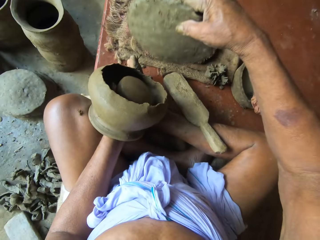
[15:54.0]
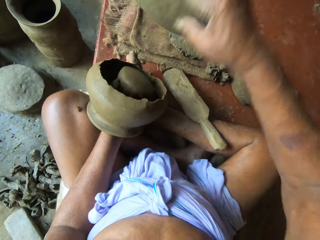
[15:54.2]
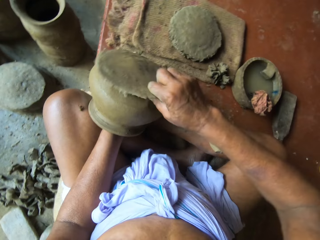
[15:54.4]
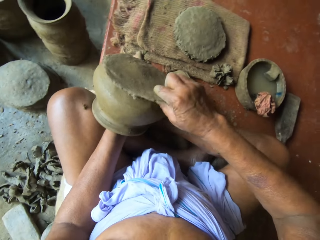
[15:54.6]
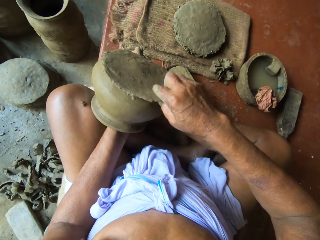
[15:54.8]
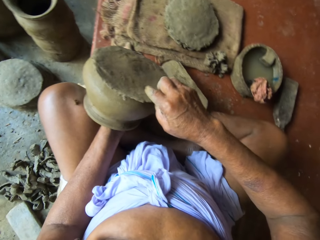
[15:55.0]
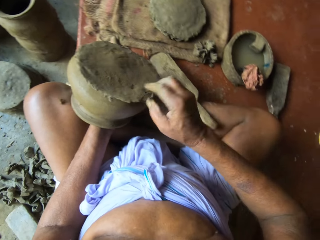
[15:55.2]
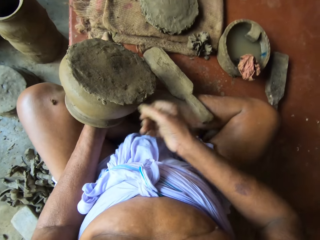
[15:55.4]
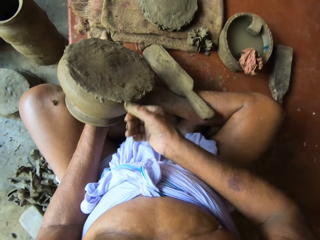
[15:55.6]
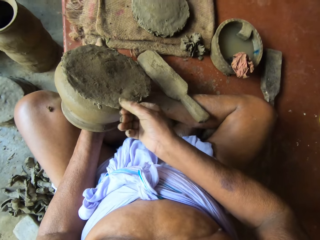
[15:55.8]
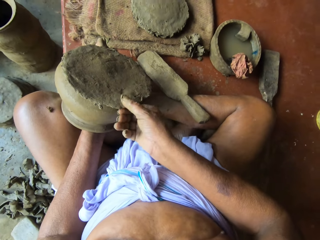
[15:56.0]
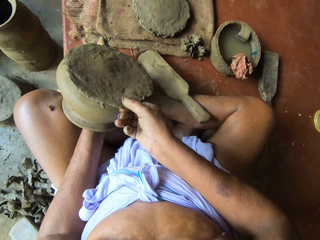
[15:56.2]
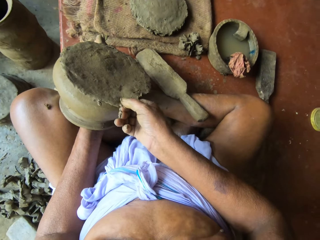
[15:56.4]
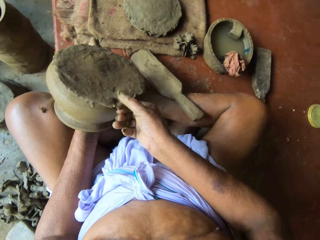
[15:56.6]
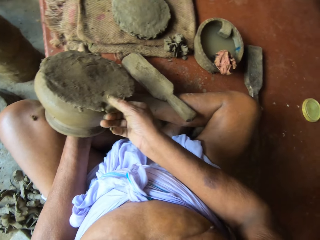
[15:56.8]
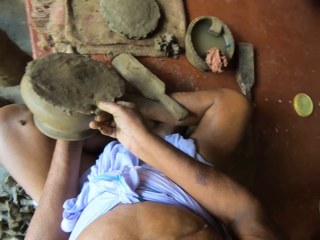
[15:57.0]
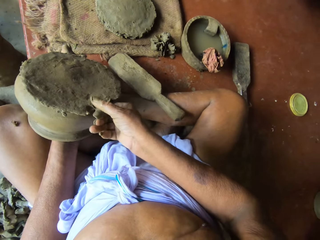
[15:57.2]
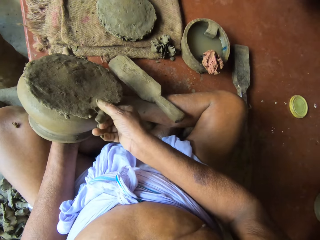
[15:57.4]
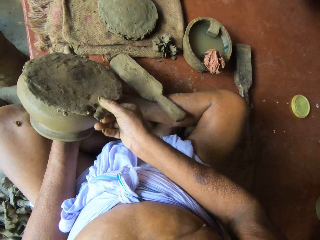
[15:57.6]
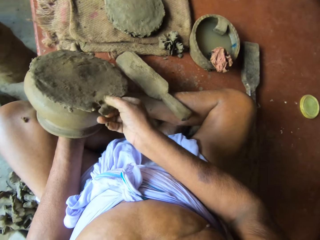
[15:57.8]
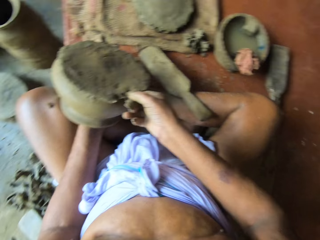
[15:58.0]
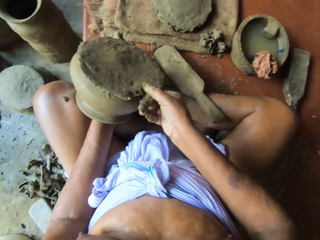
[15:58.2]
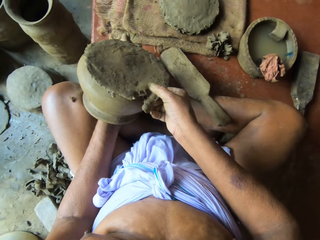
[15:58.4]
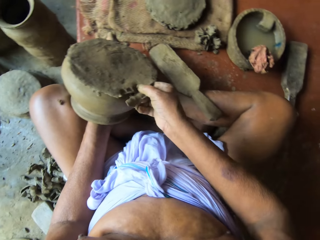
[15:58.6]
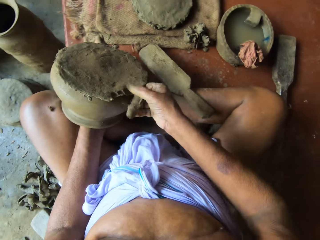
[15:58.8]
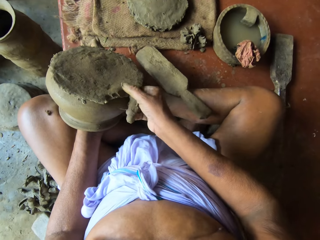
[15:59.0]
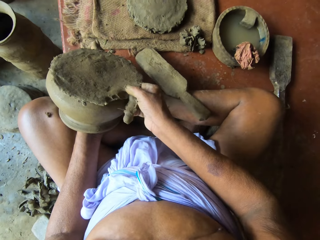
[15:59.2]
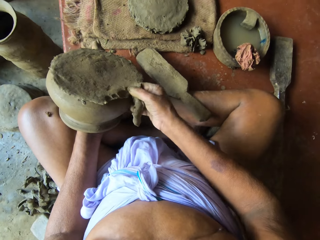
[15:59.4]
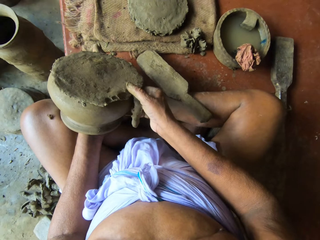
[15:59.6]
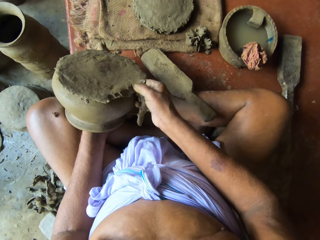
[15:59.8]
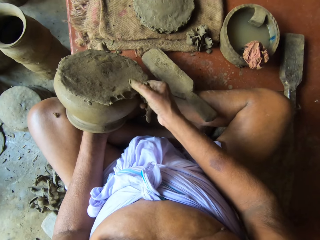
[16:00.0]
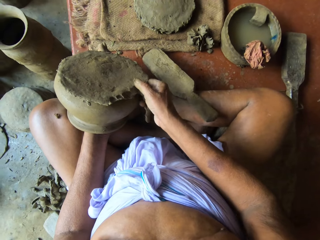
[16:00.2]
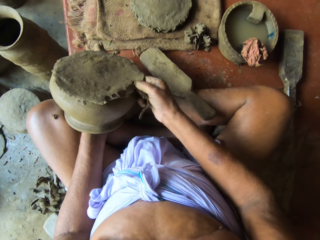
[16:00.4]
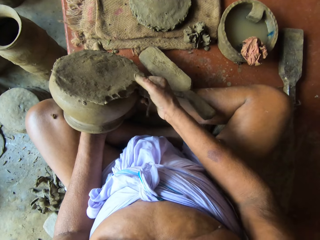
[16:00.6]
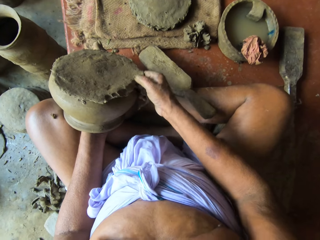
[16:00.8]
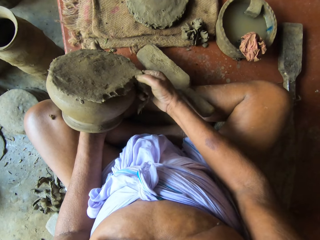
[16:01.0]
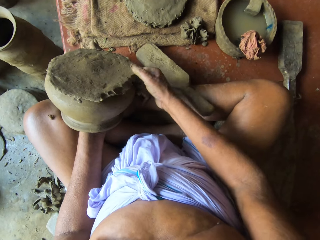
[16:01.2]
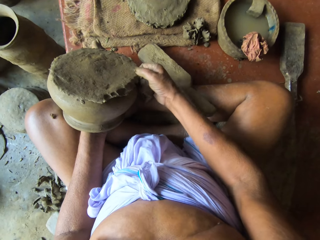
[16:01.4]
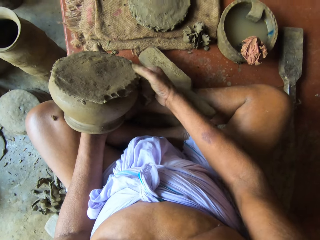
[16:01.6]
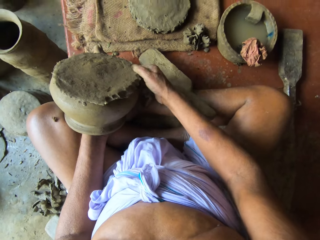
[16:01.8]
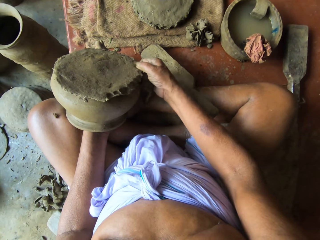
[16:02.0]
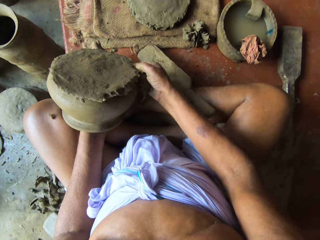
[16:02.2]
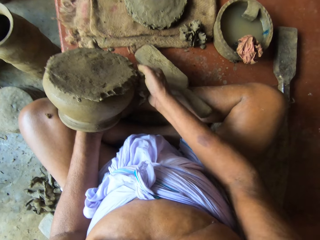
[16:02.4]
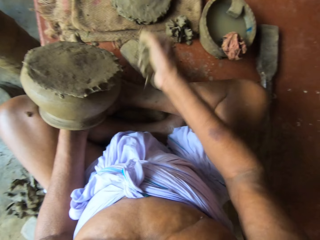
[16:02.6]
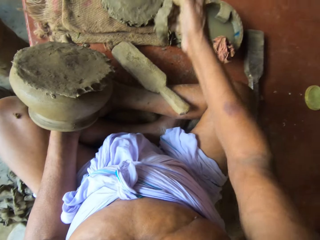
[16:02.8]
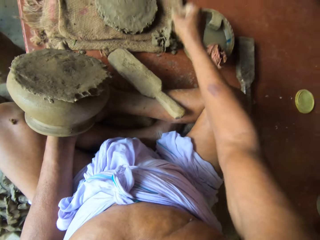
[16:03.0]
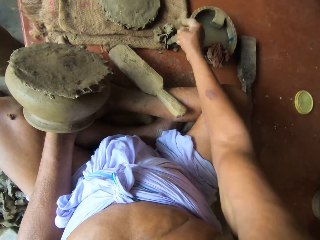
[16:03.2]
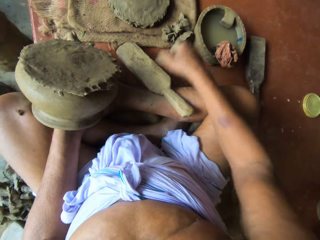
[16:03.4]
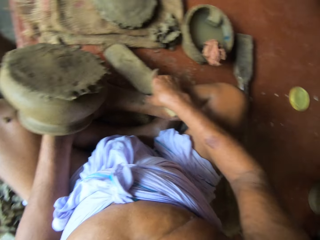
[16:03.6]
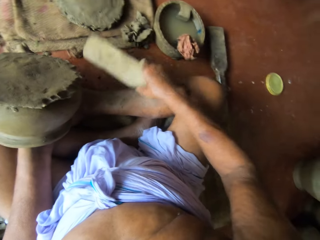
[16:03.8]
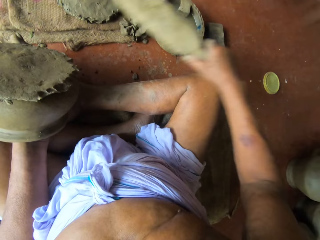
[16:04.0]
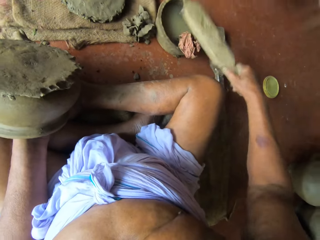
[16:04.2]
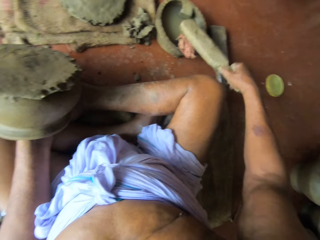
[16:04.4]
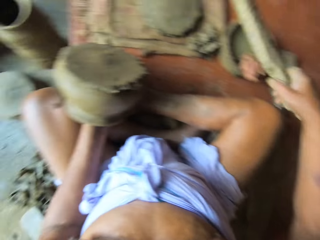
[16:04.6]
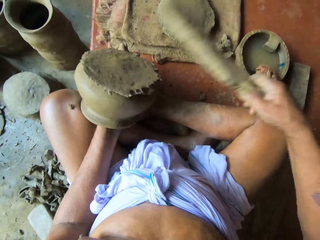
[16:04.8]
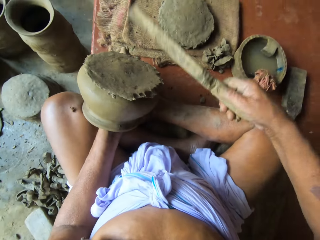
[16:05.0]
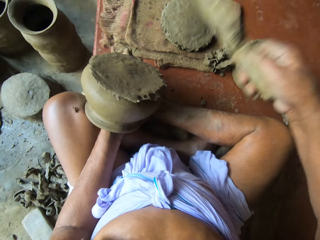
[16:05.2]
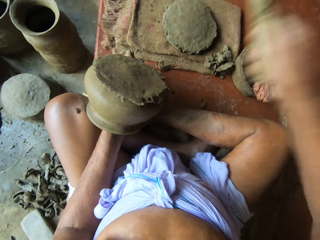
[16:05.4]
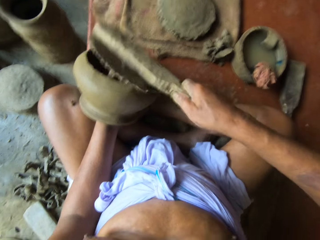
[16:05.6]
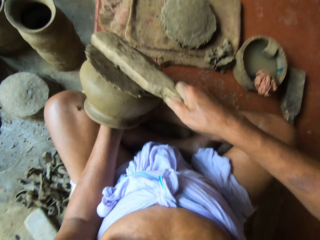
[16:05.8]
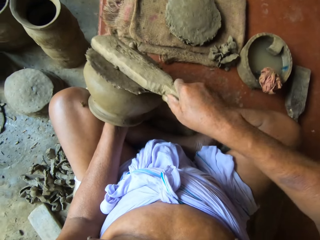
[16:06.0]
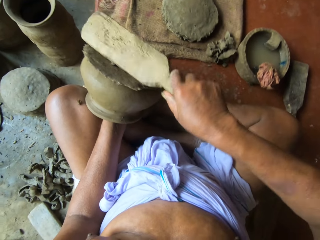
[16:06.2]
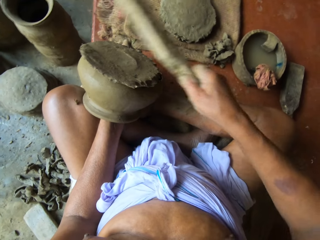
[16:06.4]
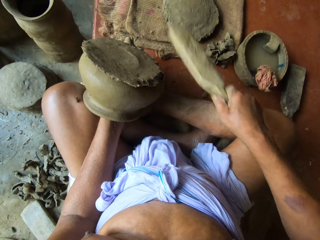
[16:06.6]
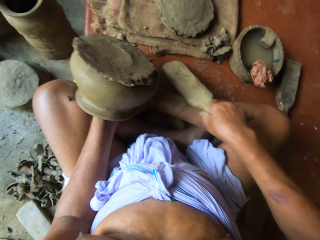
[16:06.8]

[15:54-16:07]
The camera wearer places the clay on the clay in his left hand with his right hand. He removes clay from the clay in his left hand with his right hand. He places the clay on the sand bag with his right hand. He picks the sculpting wood from the floor with his right hand. He hits the wood on the wet rug. He touches the clay gum in the mortar with the sculpting wood in his right hand. He hits the clay on the clay in his left hand with the sculpting wood in his right hand.

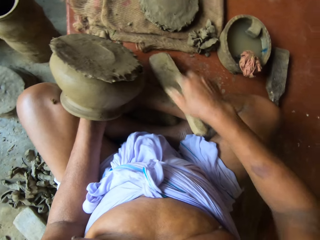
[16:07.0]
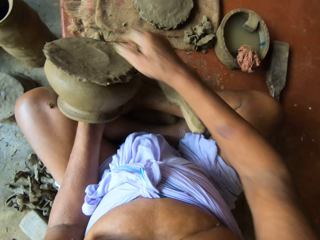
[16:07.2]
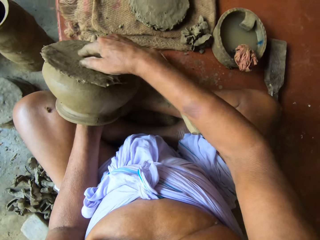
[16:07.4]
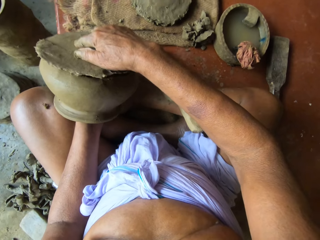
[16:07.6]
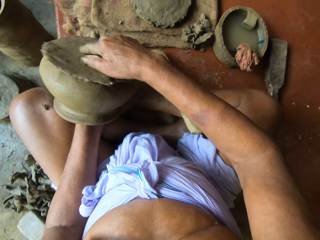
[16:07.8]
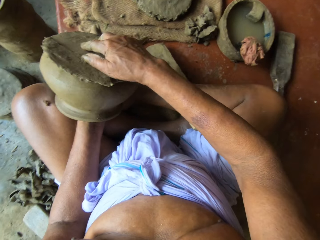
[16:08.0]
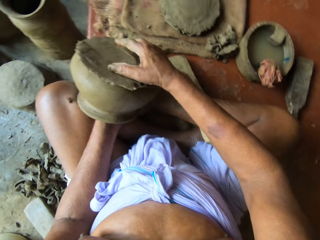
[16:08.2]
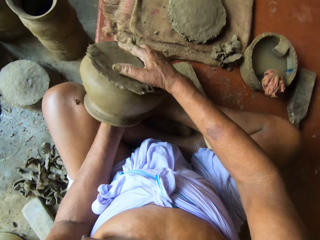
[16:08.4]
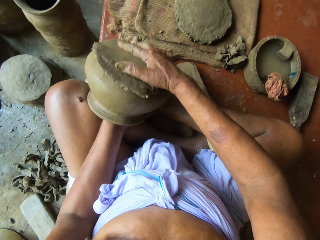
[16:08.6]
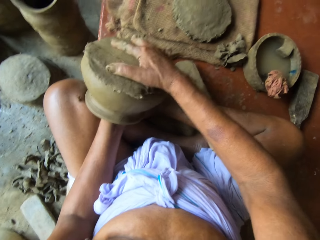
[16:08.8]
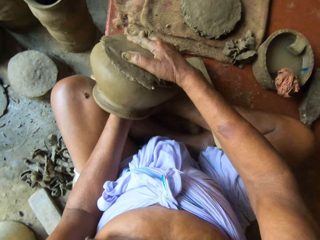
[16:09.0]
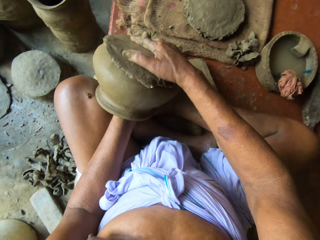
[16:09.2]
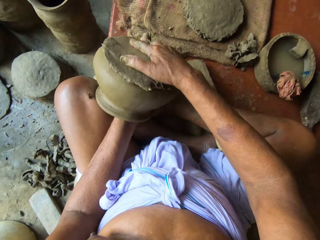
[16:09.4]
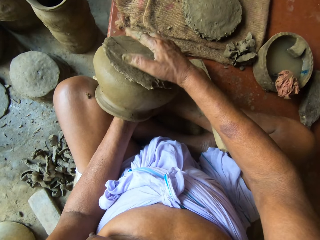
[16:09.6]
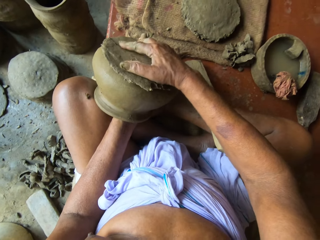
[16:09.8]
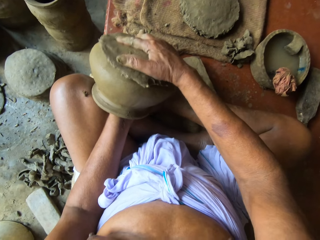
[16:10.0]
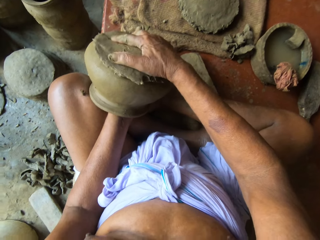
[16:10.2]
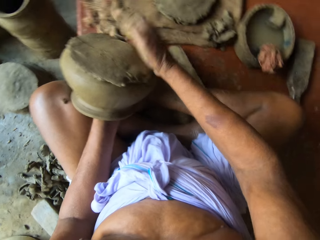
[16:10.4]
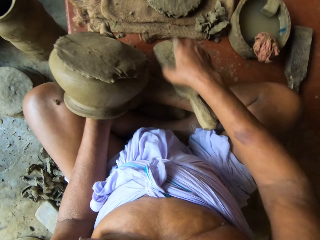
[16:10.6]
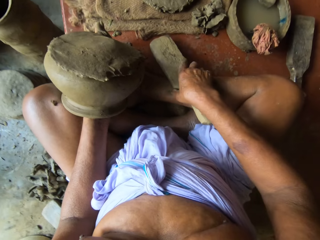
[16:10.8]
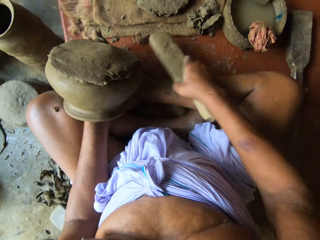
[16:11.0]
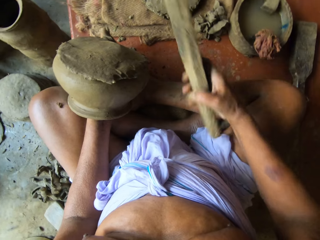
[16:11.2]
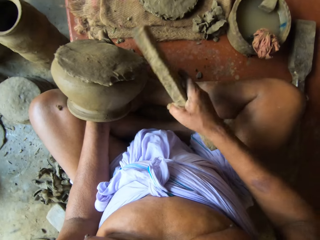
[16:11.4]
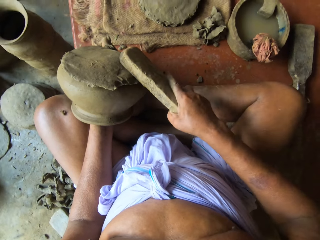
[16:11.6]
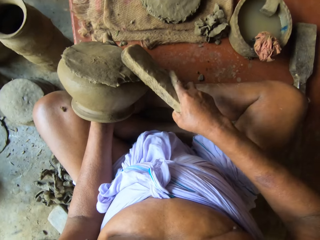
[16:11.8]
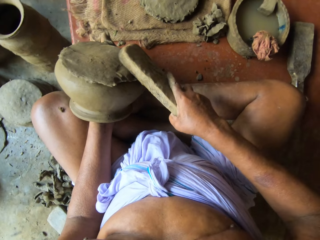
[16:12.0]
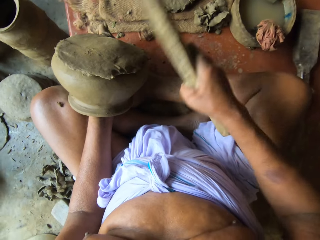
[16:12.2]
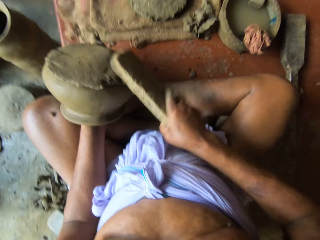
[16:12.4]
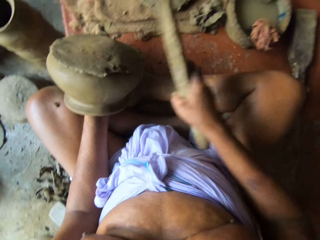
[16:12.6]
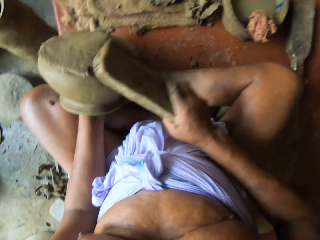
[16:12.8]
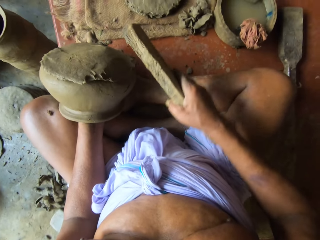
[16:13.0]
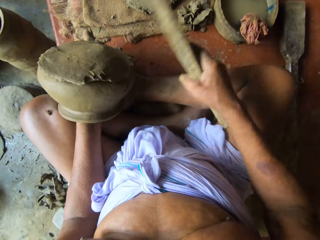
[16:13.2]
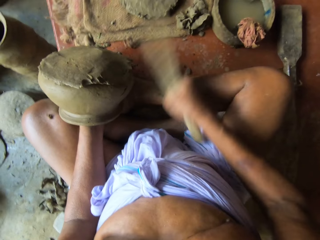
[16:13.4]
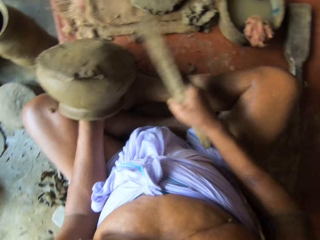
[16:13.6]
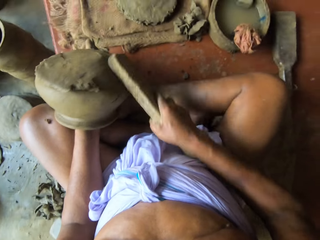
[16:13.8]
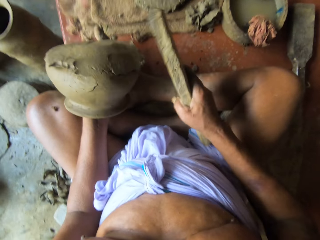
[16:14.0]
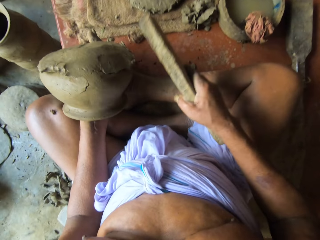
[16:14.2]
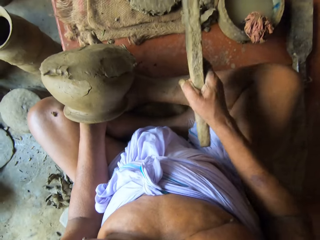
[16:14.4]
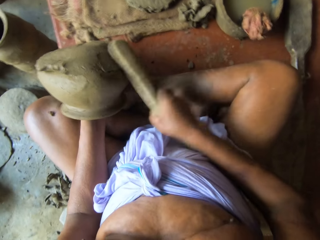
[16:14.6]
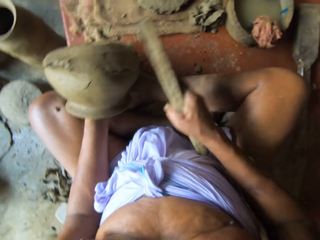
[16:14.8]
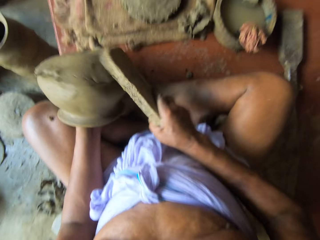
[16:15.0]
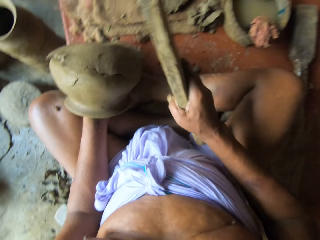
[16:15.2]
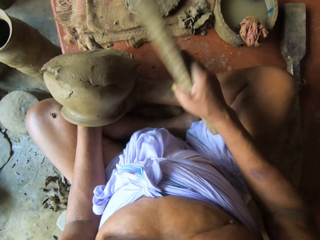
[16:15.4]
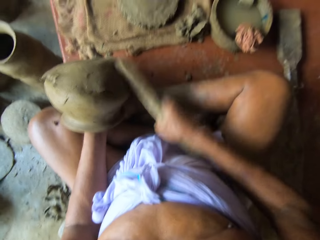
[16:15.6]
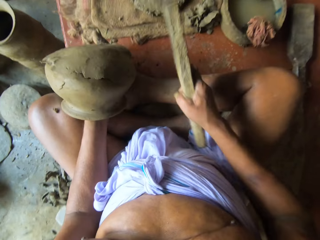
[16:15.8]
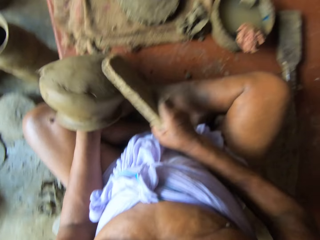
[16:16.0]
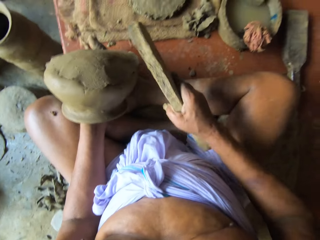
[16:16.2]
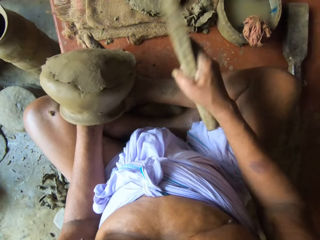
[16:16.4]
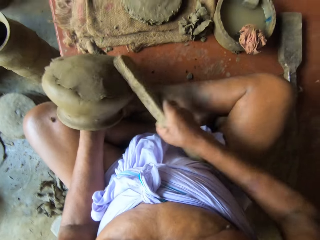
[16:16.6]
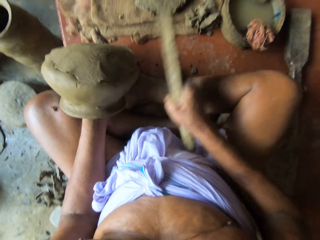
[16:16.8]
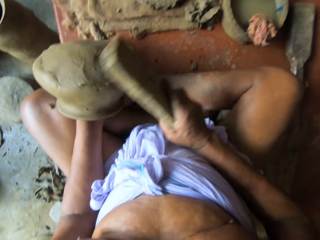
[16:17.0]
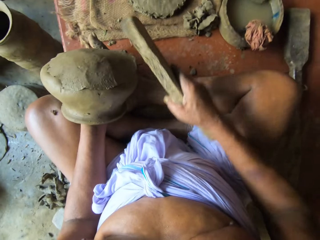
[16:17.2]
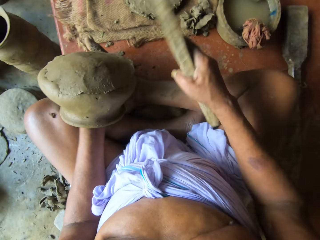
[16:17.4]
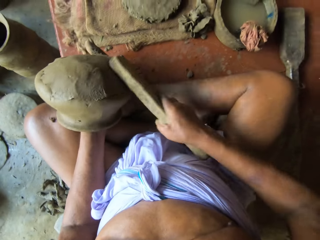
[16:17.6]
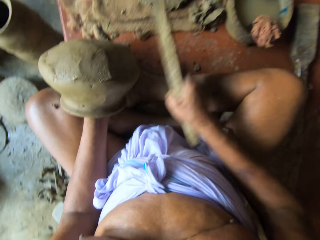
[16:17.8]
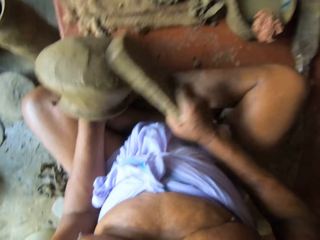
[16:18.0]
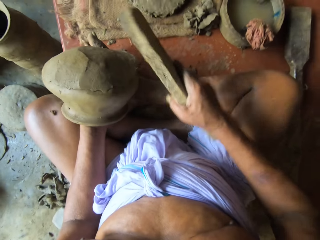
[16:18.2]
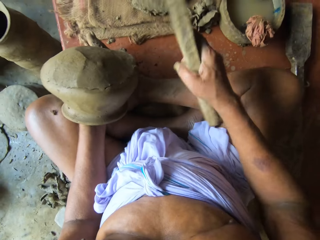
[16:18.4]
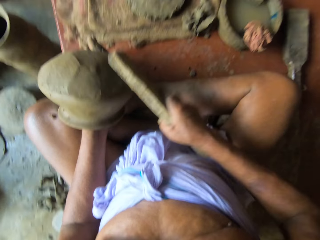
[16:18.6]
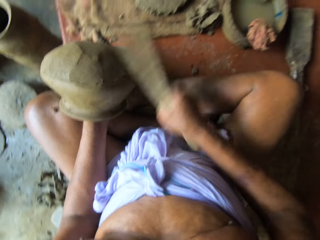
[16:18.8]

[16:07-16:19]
The camera wearer drops the sculpting wood on the floor with his right hand. He adjusts the clay on the clay in his left hand with his right hand. He picks the sculpting wood from the floor with his right hand. He hits the clay on the clay in his left hand with the sculpting wood in his right hand.
